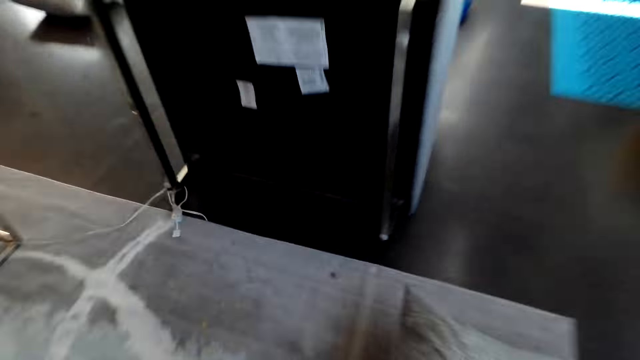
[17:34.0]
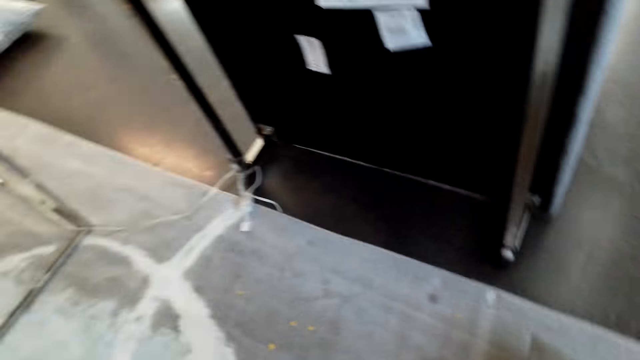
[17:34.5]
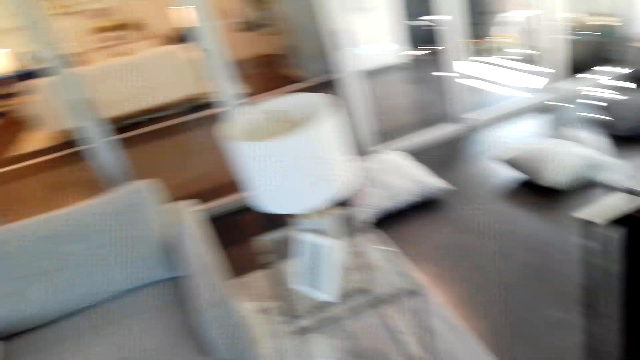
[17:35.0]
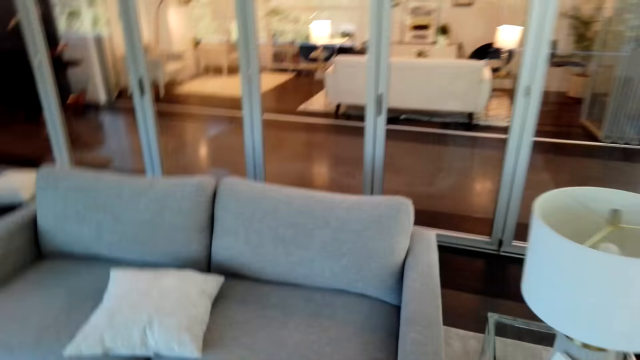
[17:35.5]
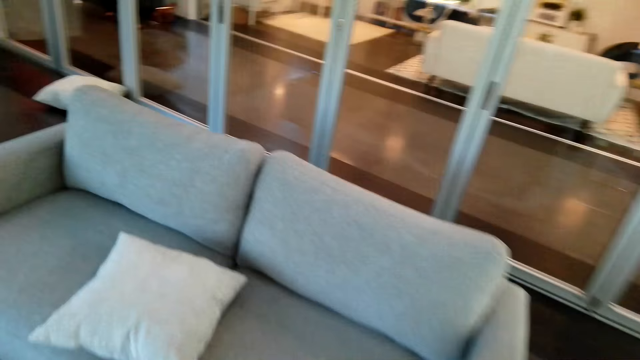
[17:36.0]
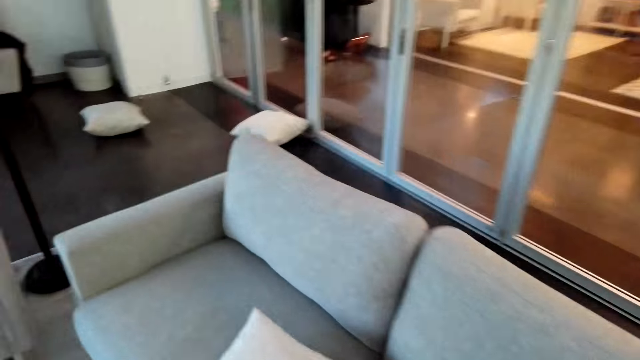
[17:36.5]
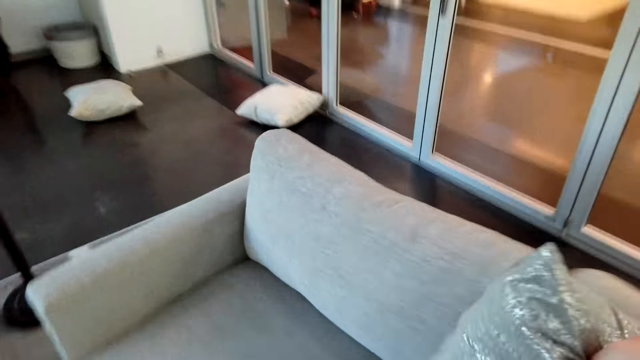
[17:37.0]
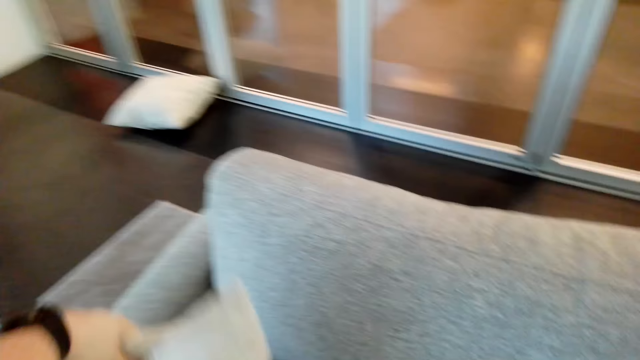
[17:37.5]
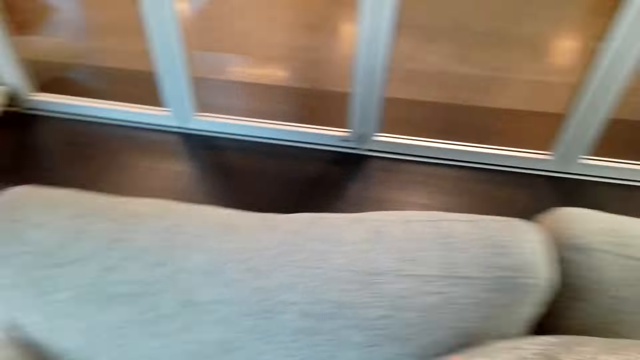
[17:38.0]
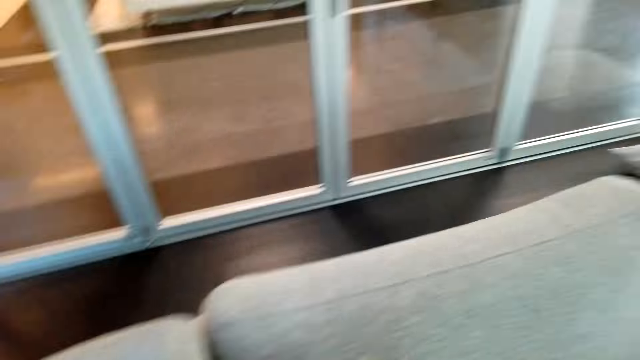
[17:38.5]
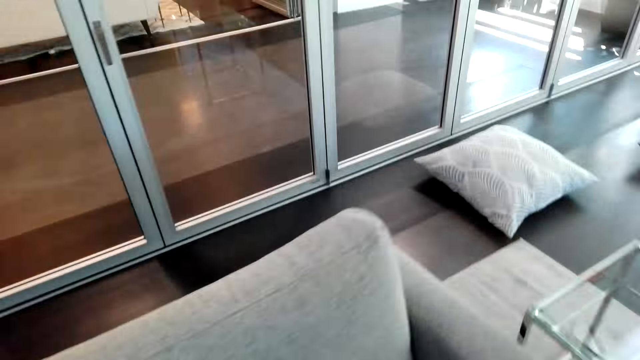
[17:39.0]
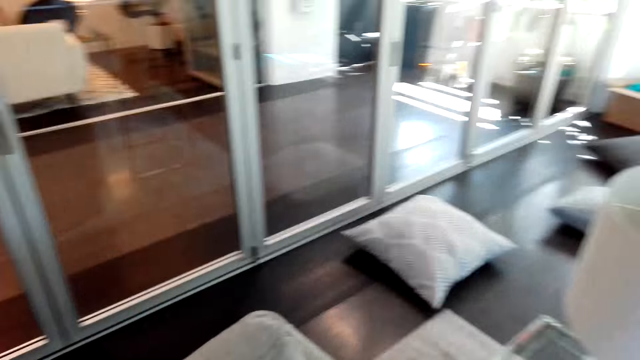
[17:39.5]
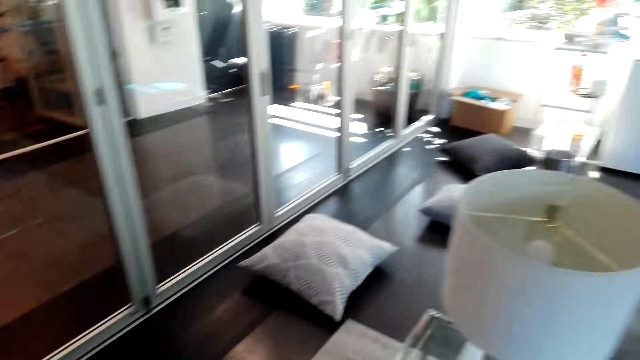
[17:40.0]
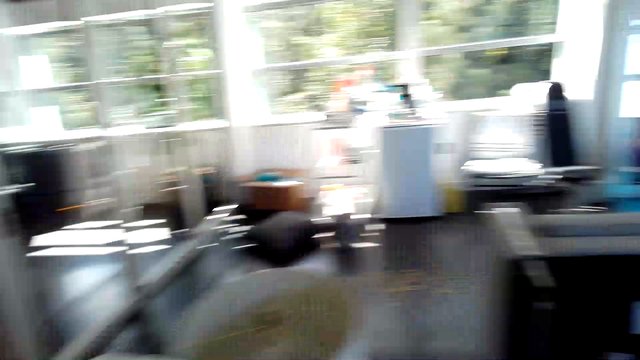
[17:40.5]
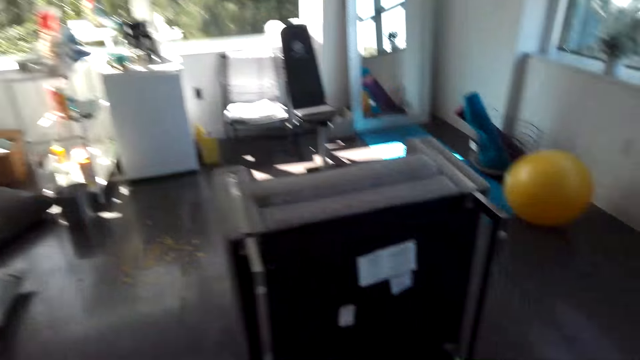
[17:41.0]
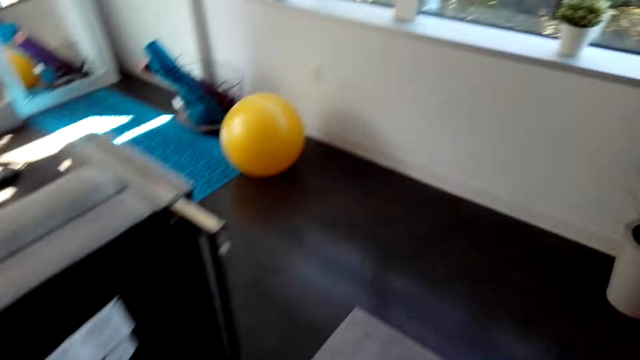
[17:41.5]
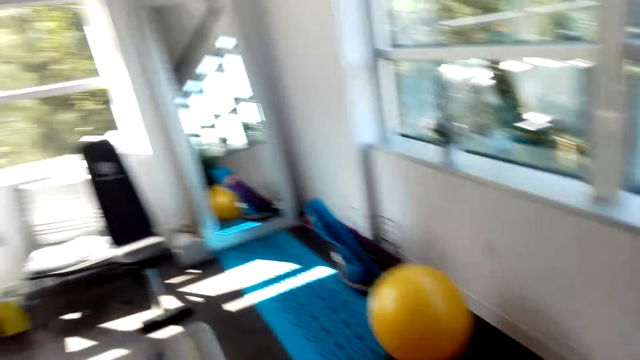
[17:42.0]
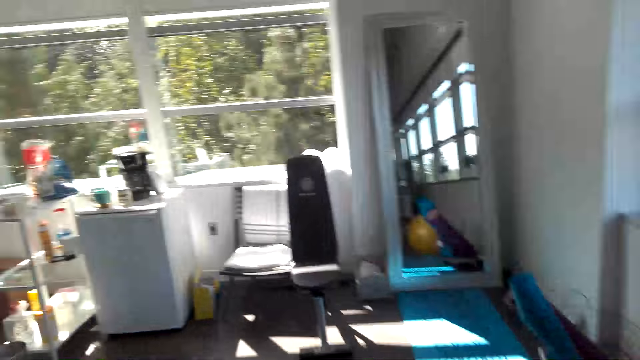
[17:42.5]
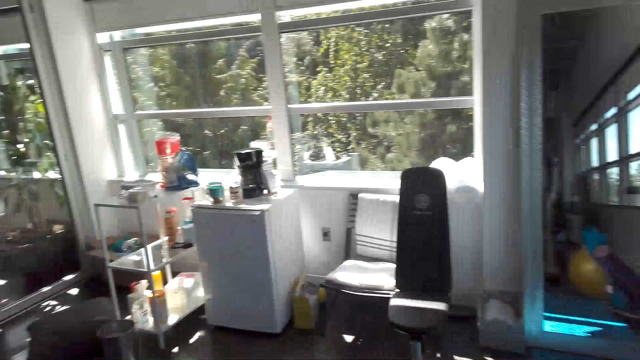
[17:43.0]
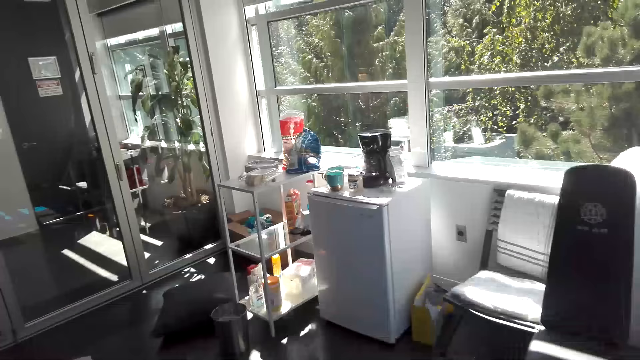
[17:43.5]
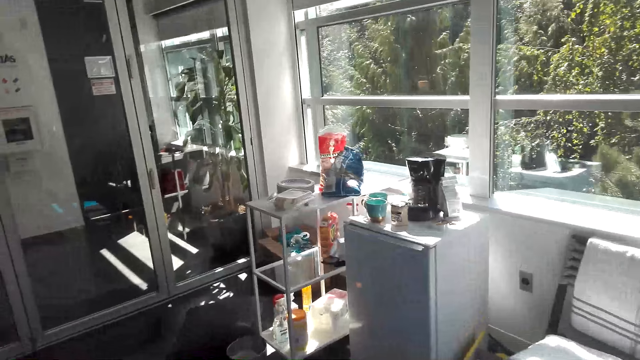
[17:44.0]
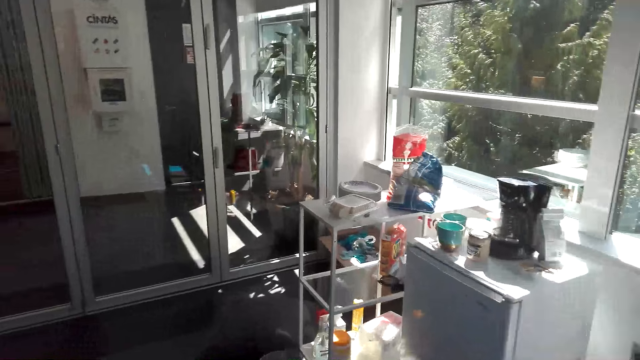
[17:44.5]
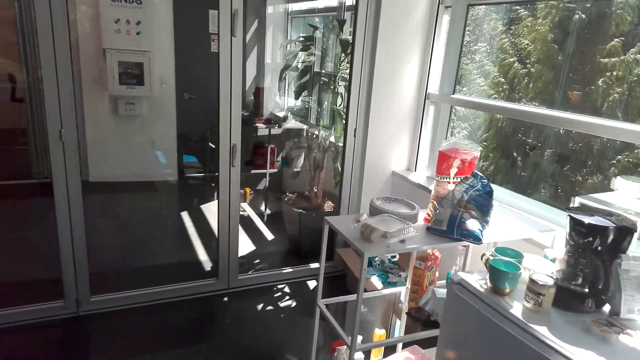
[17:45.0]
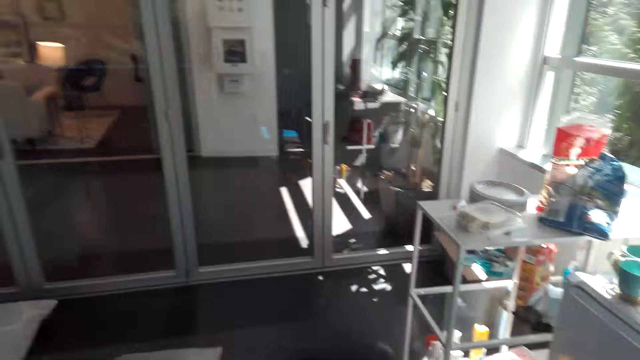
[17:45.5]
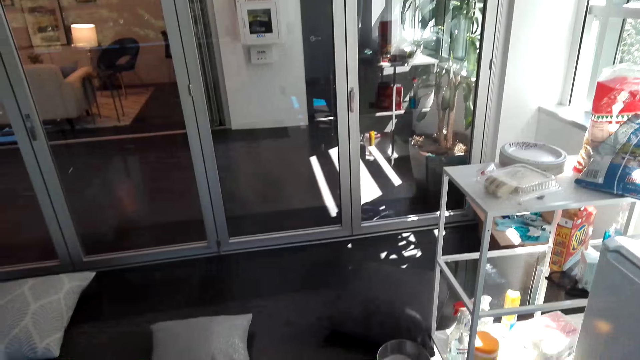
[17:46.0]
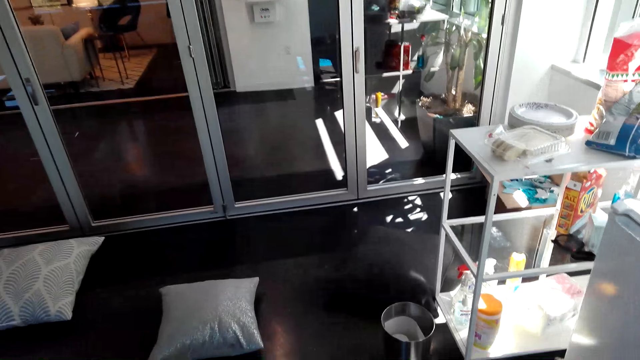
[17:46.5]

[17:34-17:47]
The camera wearer puts seat throw pillows on the sofa. They walk in the room.

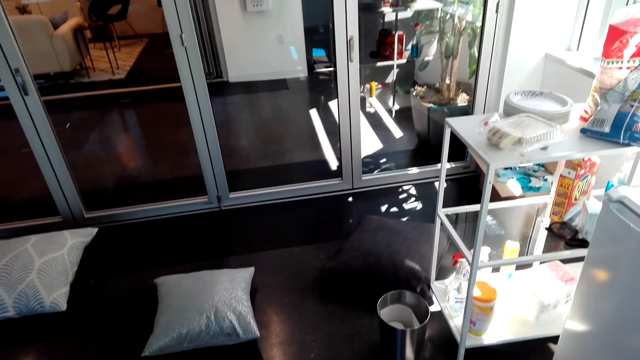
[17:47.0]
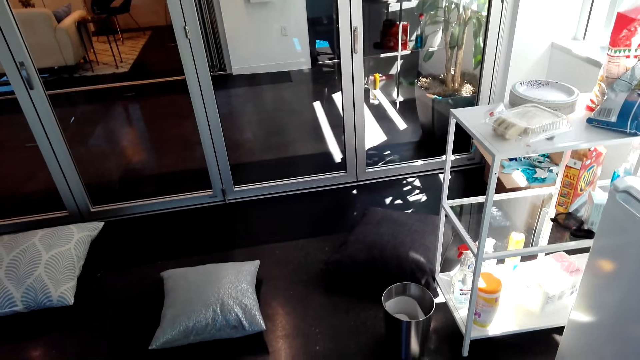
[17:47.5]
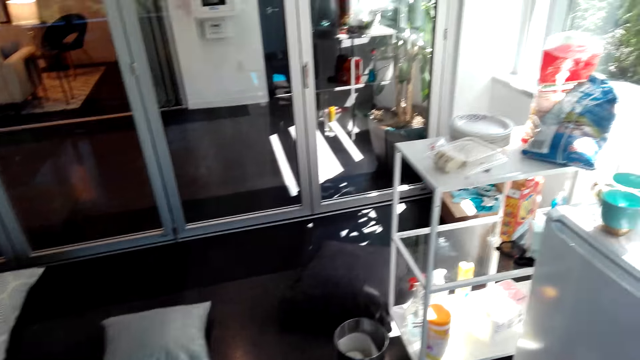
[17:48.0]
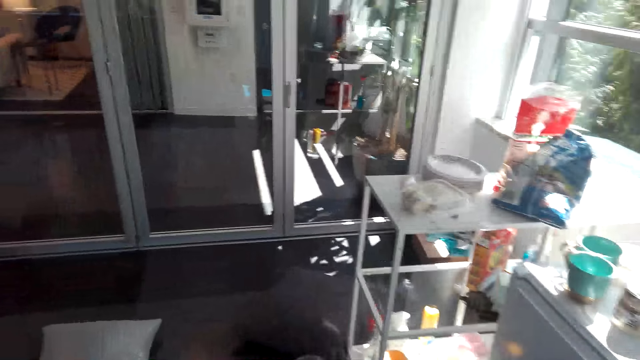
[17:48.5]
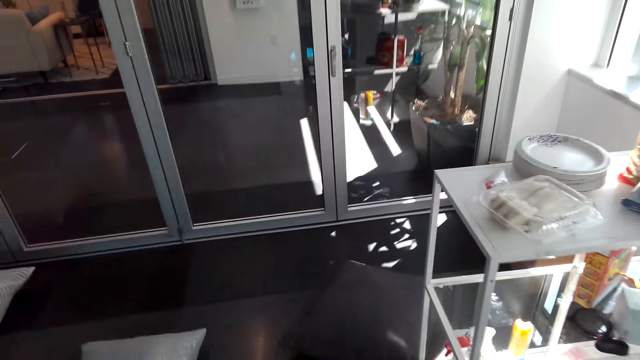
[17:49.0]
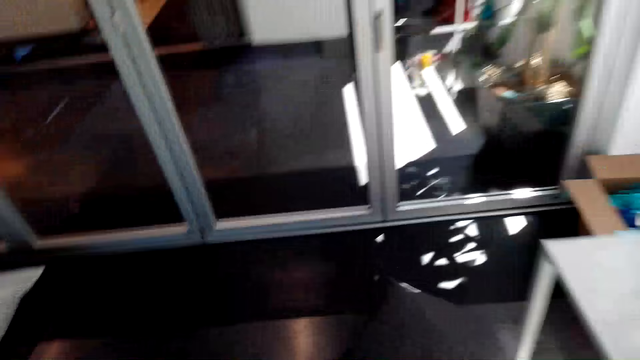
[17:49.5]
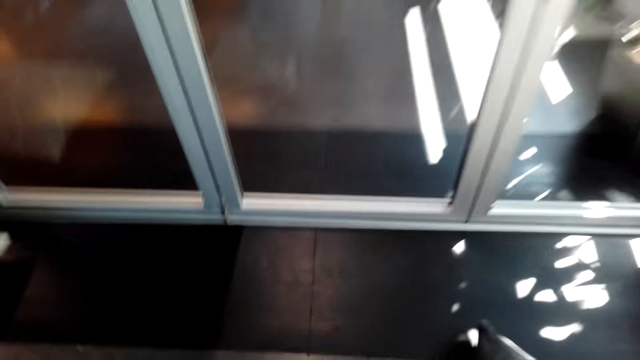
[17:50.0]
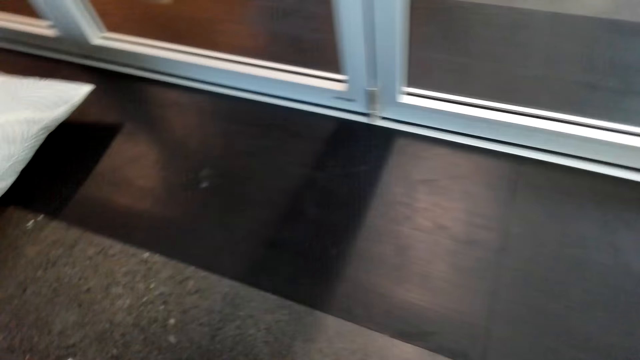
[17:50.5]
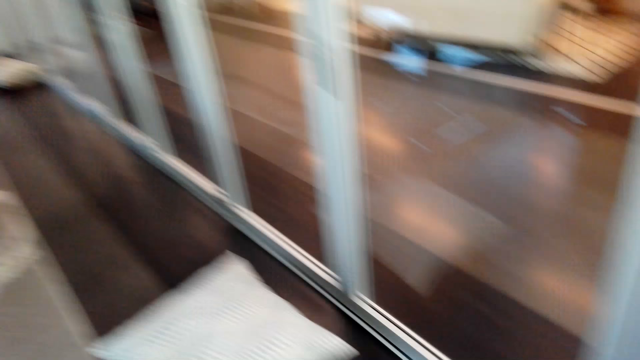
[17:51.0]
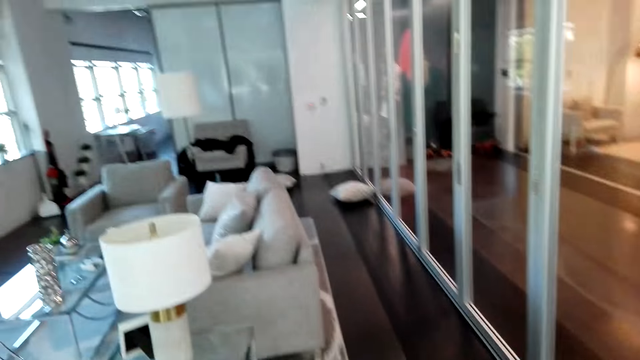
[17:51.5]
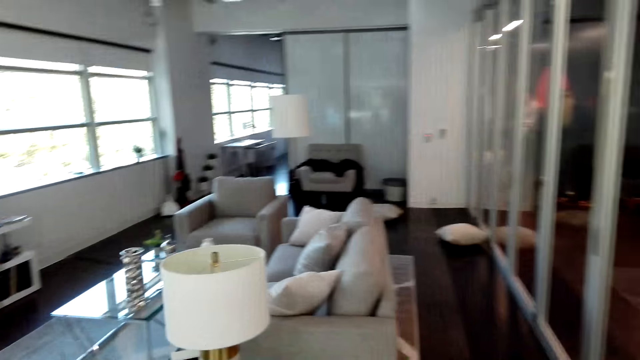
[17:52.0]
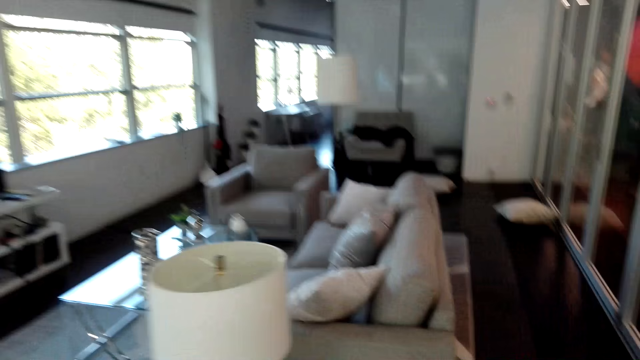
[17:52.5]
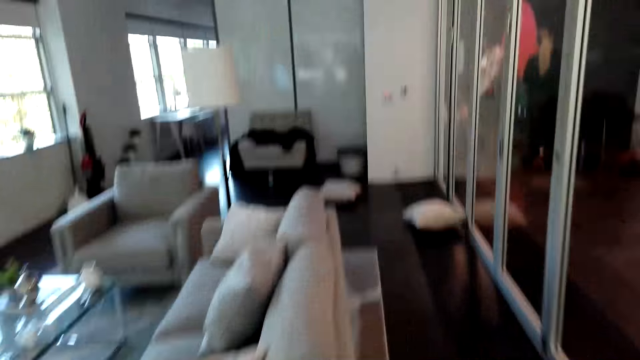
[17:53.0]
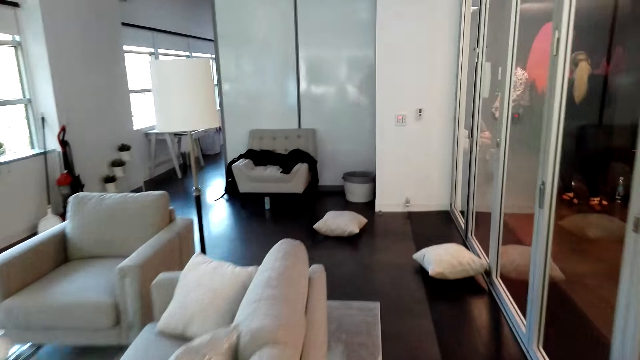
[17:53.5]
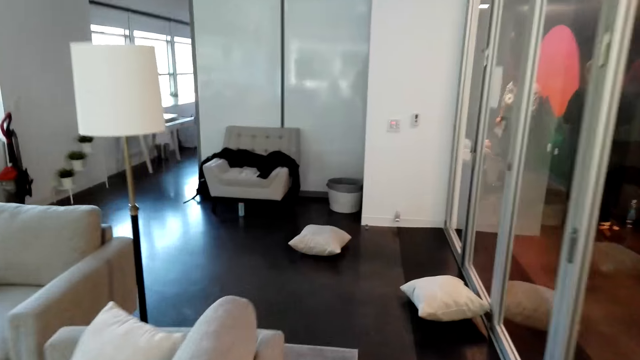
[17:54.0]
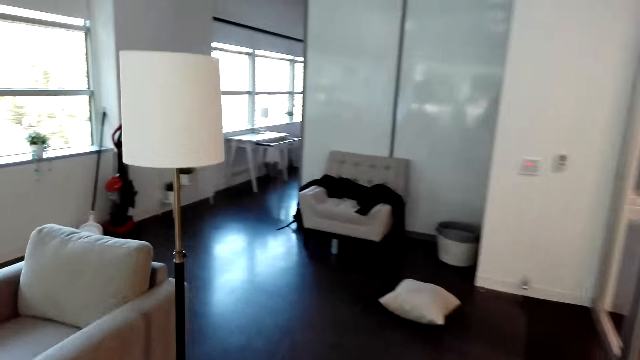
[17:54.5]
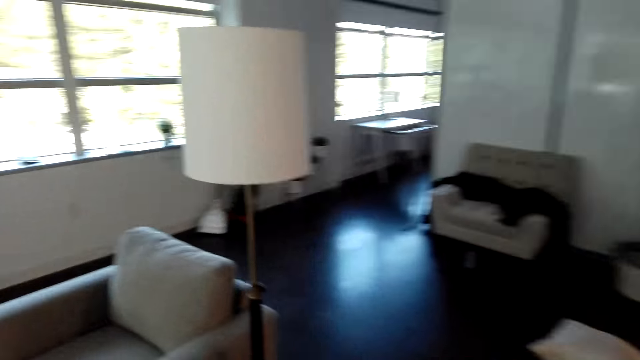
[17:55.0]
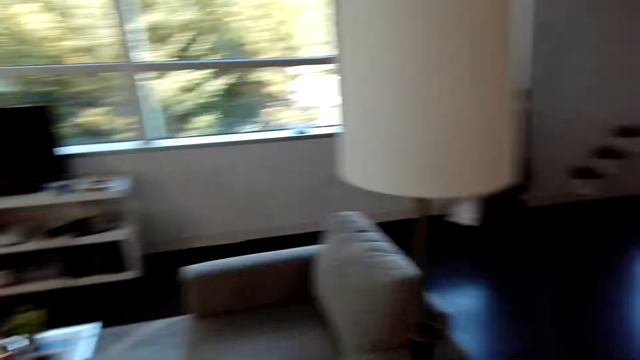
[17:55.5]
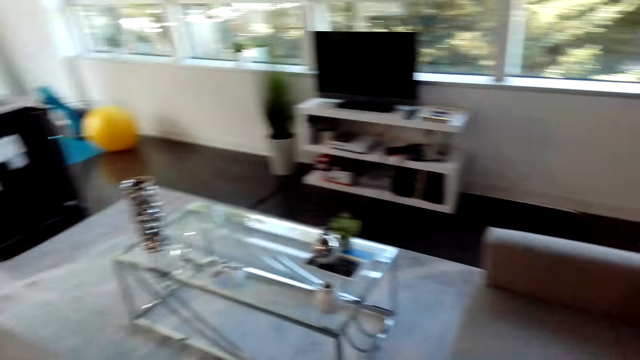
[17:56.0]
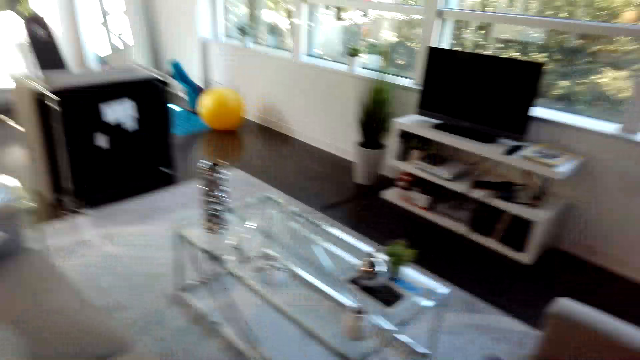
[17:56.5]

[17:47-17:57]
The camera wearer picks pillows from the floor. They walk in the room.
